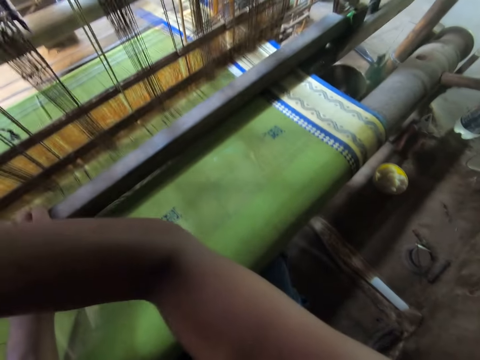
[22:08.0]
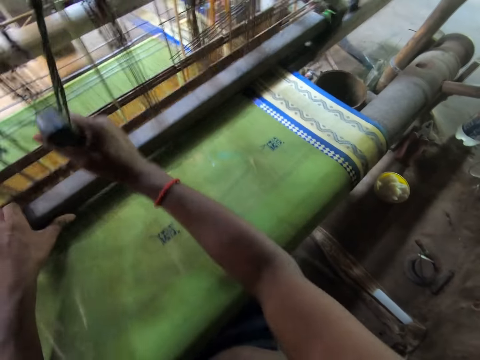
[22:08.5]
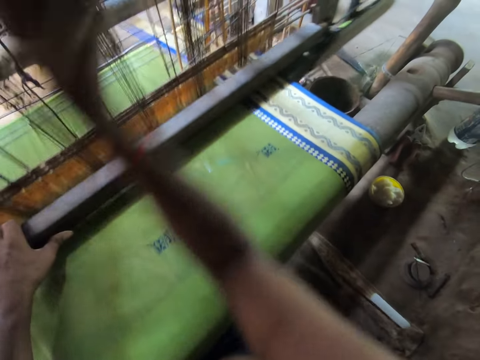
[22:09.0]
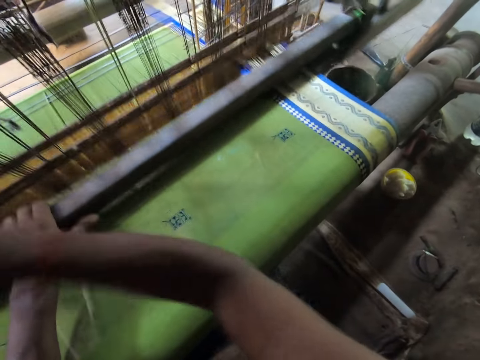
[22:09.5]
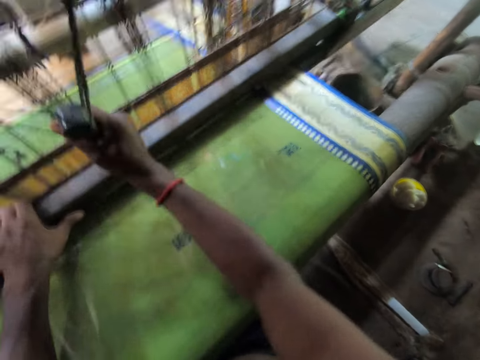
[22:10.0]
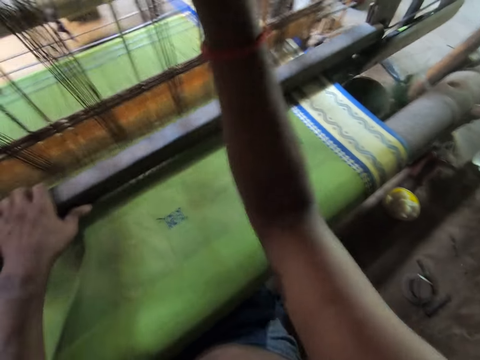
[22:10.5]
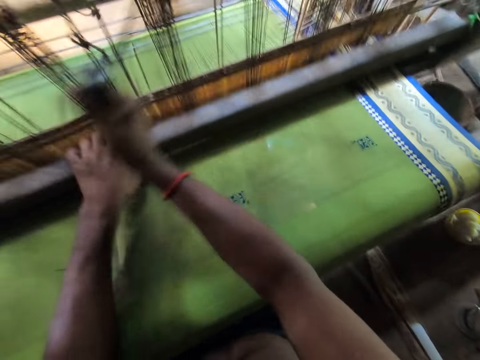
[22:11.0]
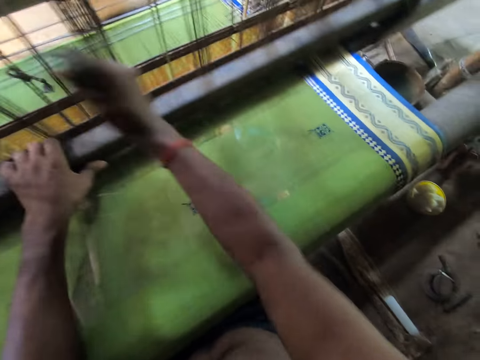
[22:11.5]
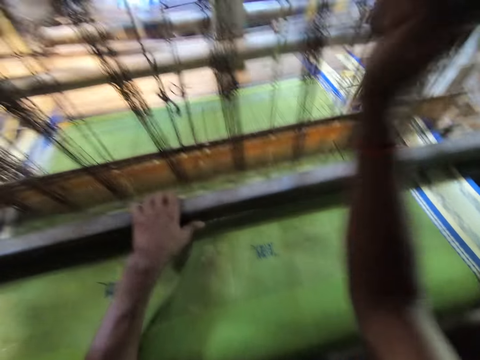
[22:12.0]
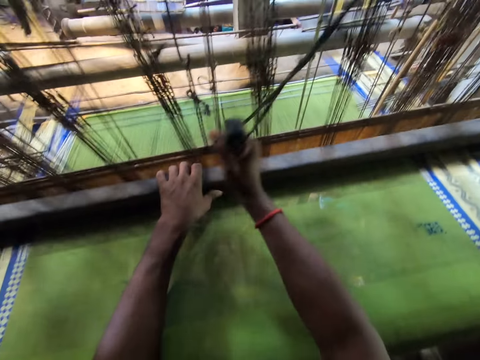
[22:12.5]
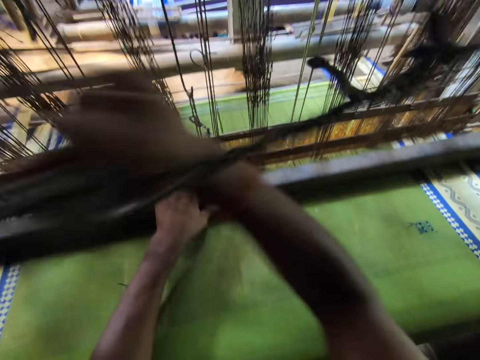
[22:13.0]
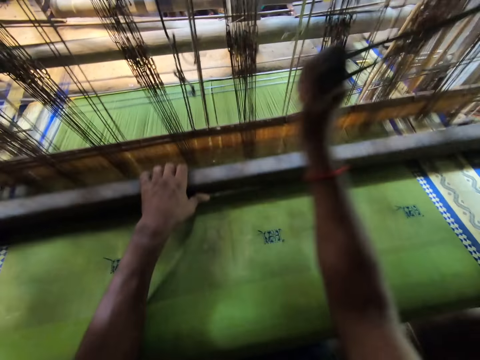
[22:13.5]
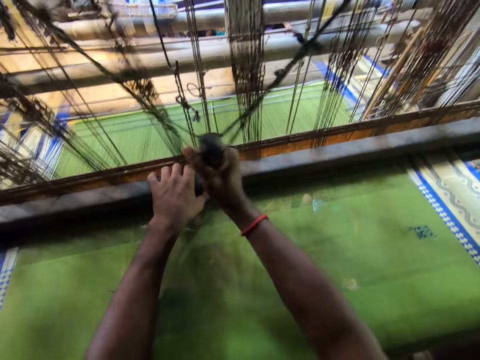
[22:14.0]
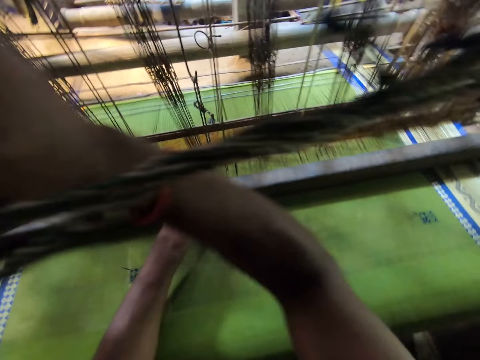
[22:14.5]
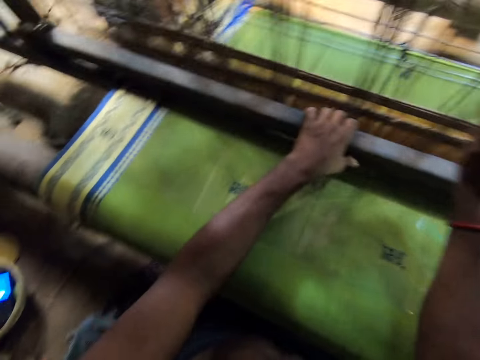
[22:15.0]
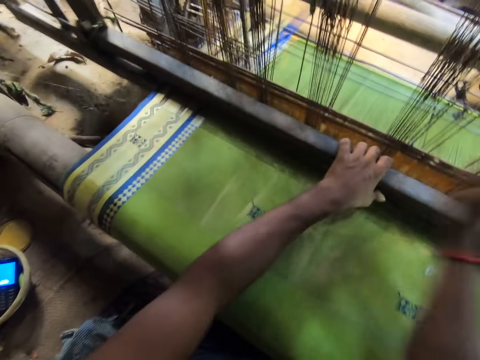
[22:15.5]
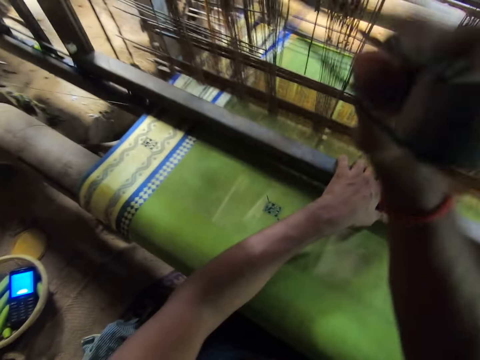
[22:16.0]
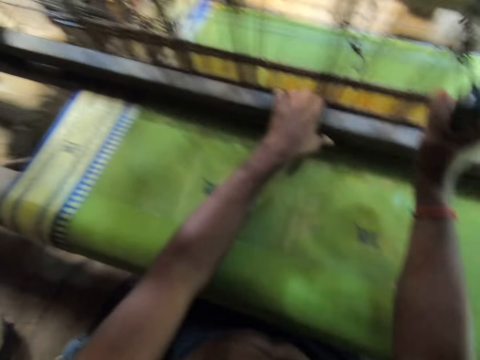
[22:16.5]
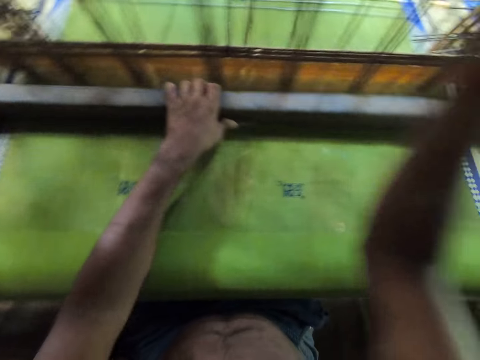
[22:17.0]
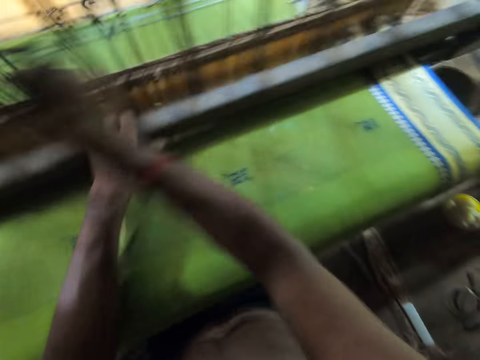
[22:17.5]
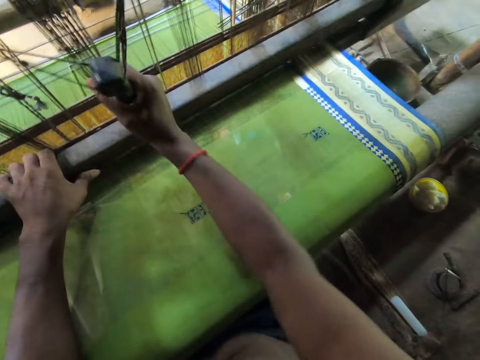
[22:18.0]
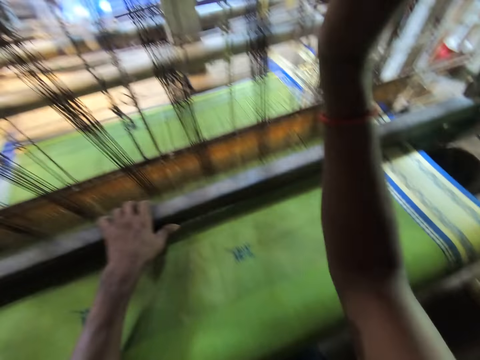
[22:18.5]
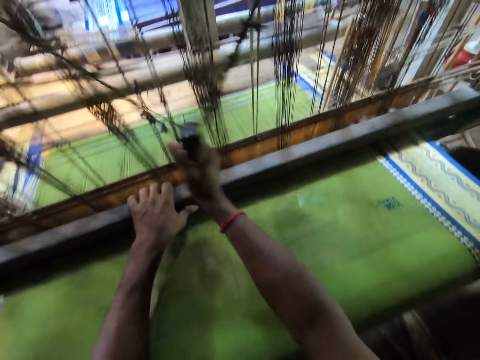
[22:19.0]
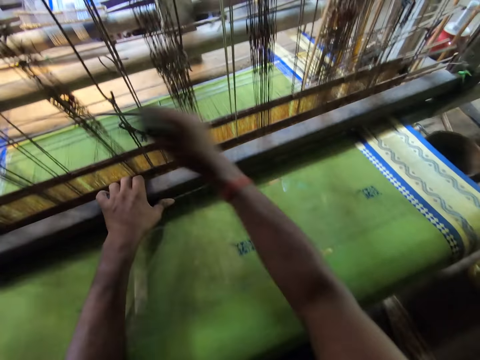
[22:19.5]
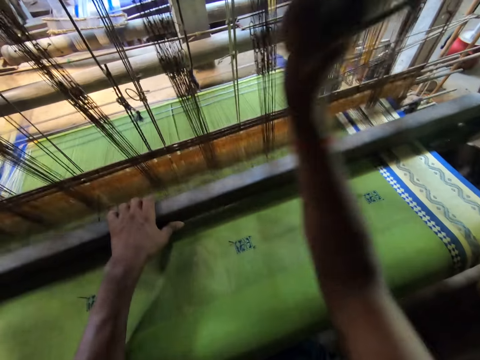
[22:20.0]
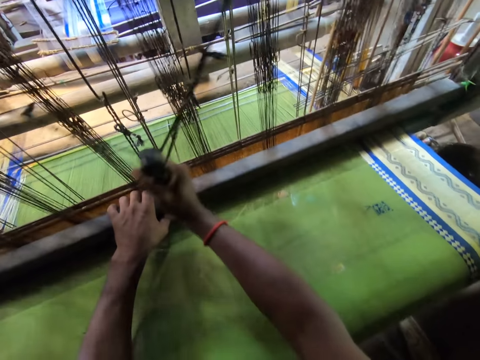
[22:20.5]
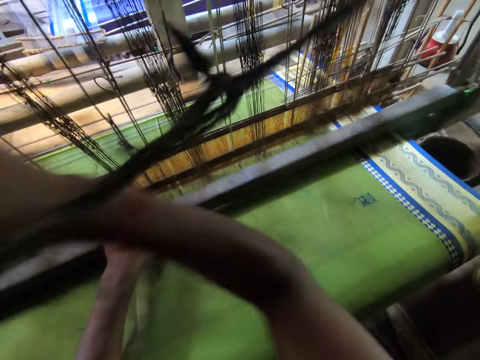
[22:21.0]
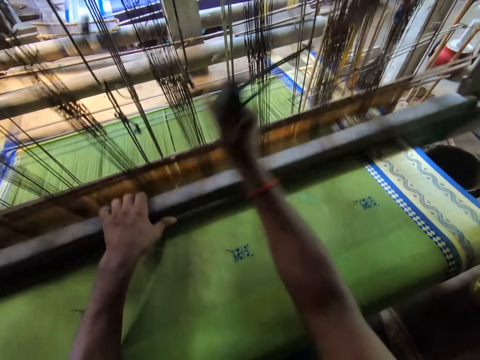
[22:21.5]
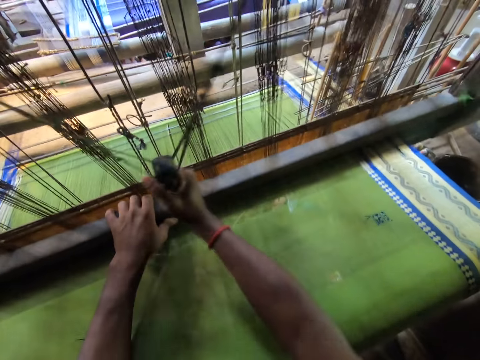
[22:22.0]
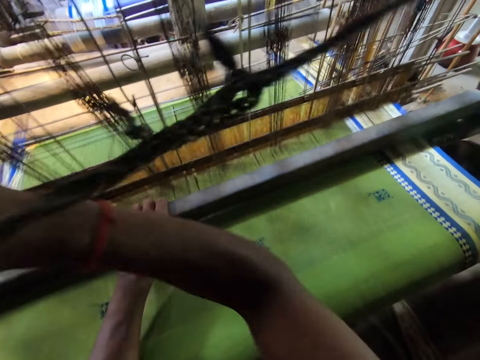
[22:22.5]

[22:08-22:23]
The camera wearer sews the cloth with the machine.

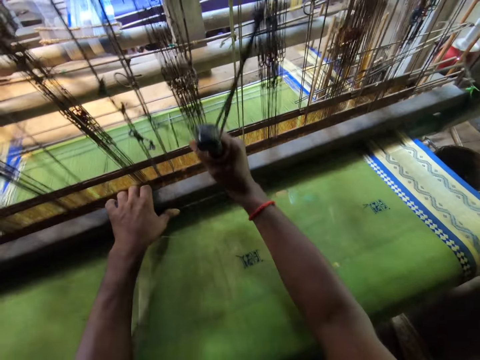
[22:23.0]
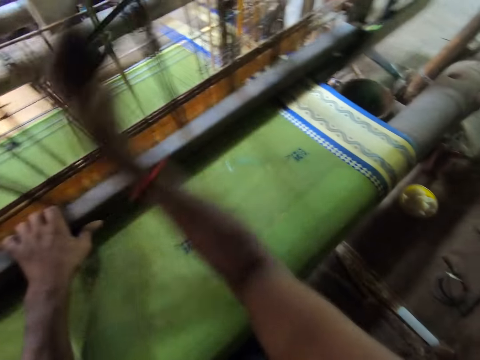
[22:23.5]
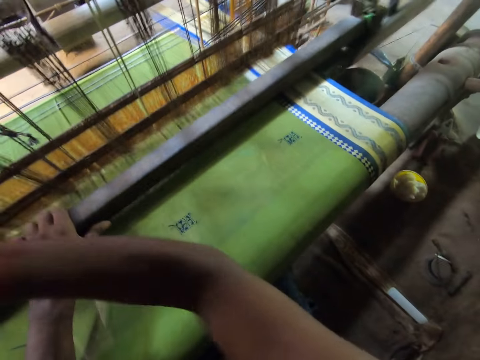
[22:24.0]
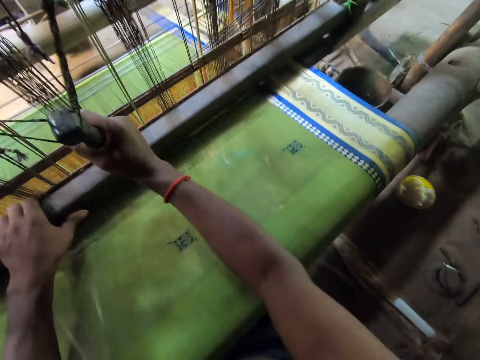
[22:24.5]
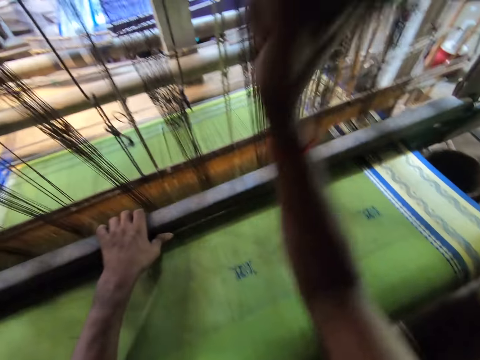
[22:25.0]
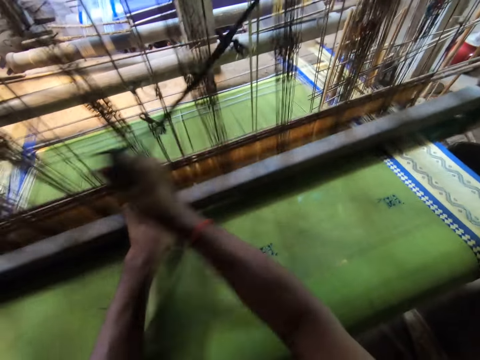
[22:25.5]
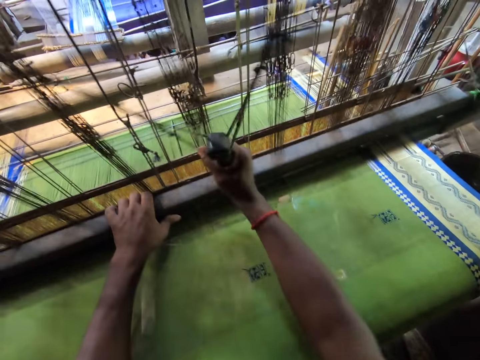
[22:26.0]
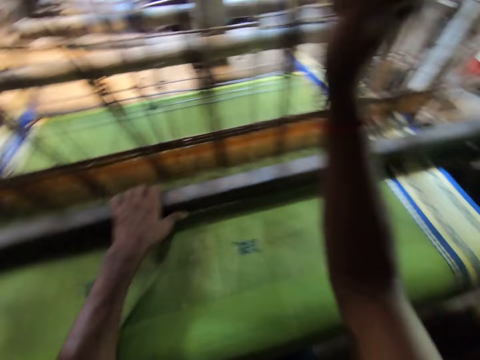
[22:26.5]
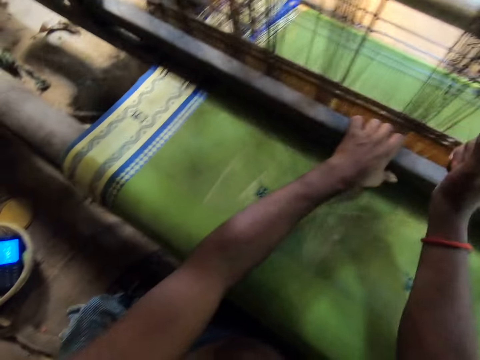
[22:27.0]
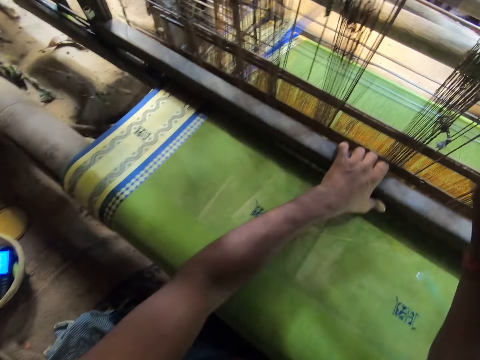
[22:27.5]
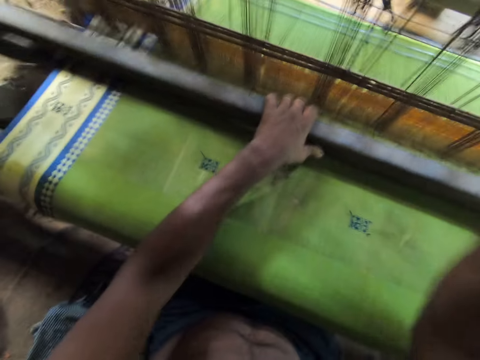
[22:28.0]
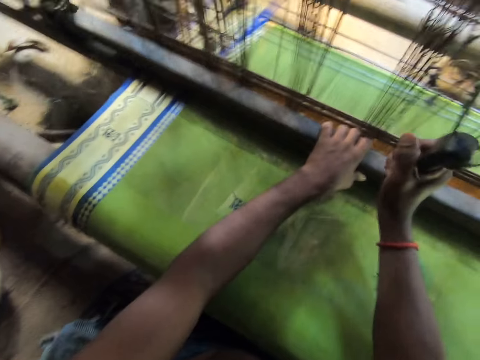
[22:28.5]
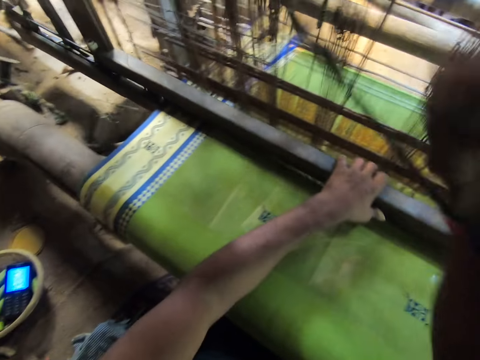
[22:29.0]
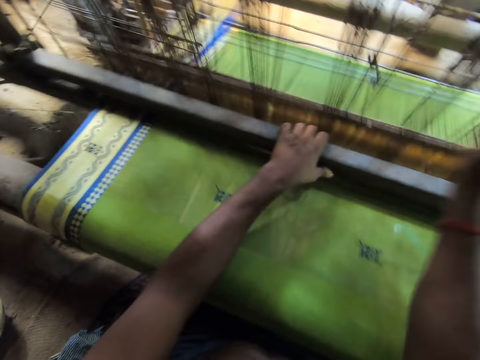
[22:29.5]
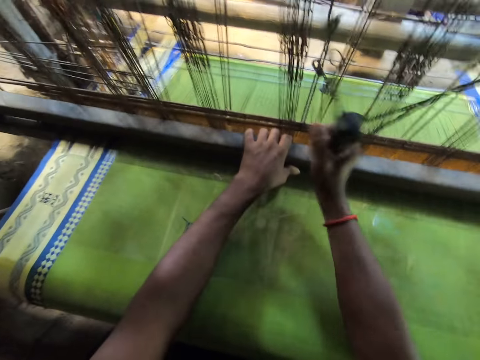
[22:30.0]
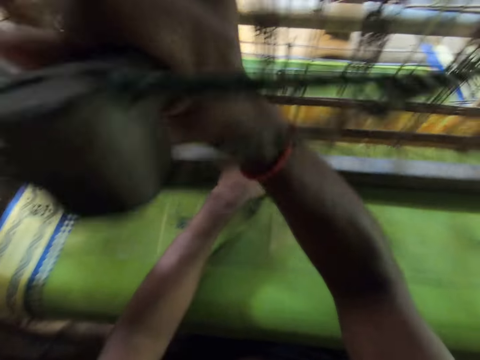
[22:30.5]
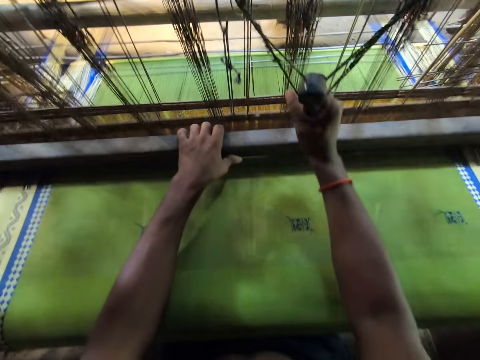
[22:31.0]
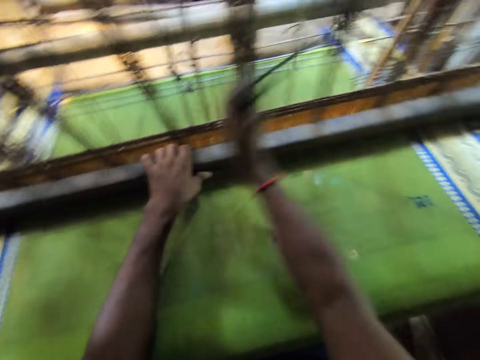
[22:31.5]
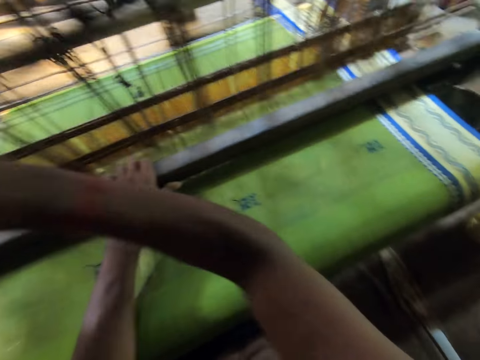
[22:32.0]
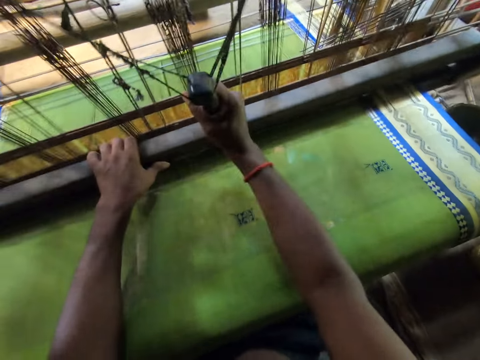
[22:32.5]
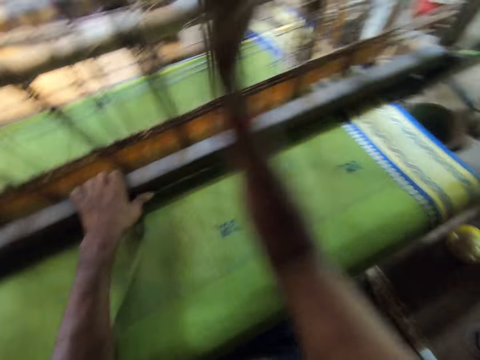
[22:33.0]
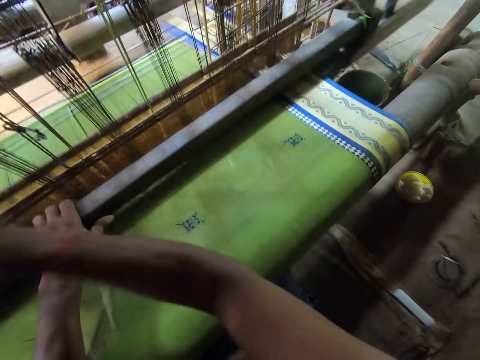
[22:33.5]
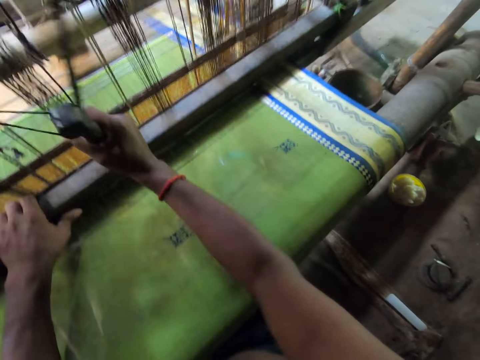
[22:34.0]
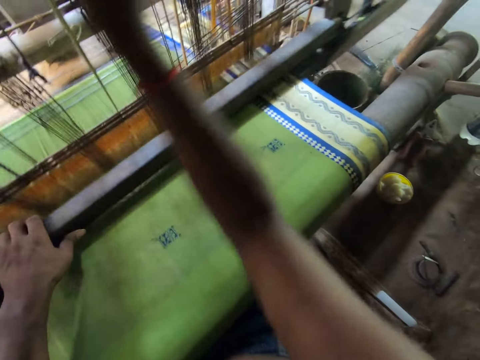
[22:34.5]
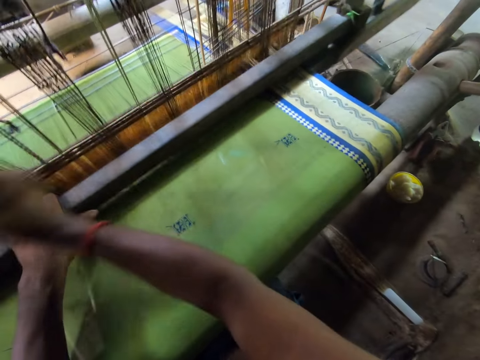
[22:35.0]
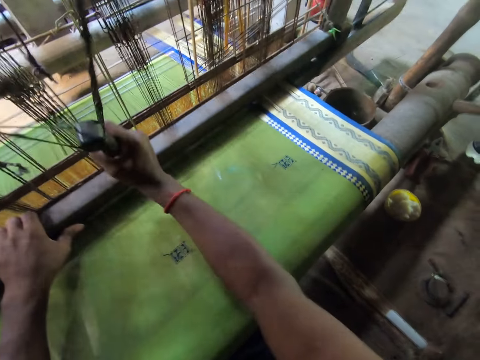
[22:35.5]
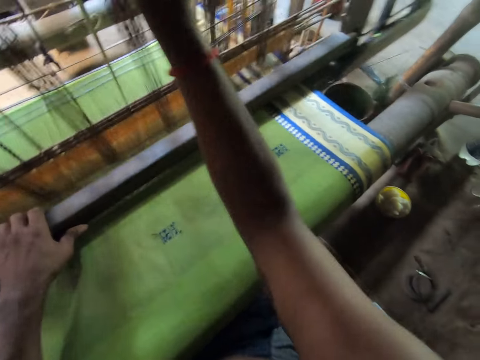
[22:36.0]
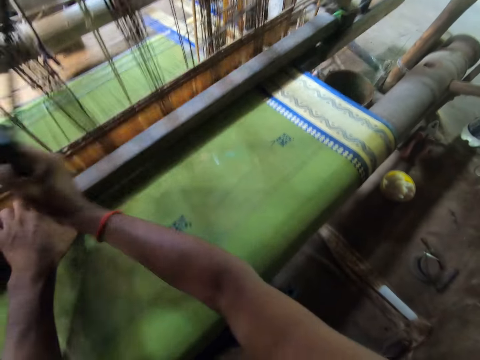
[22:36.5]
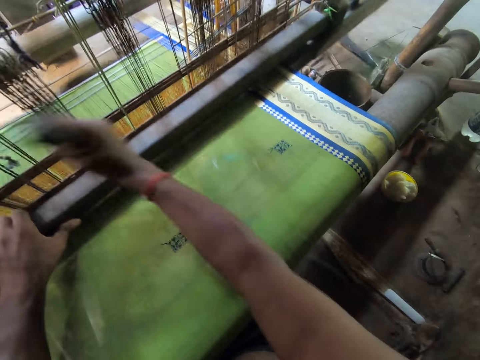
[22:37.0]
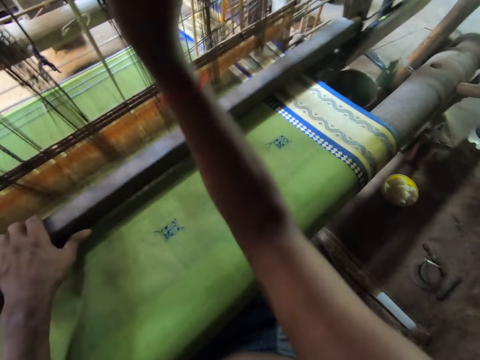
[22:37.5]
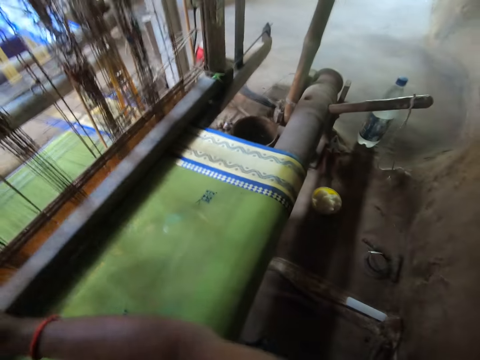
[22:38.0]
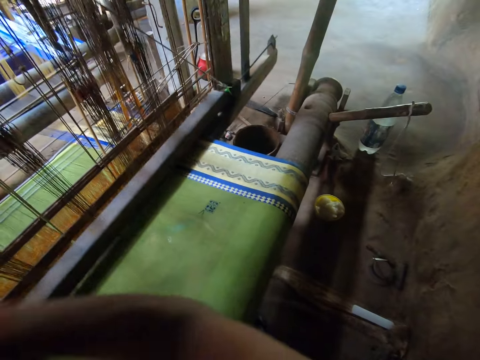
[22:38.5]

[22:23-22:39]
The camera wearer speaks to a person. They sew the cloth with the machine.
